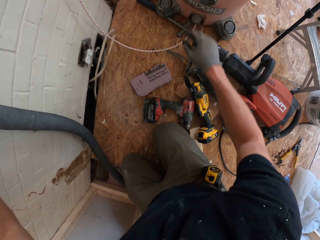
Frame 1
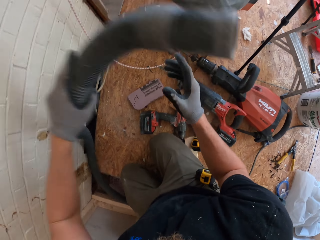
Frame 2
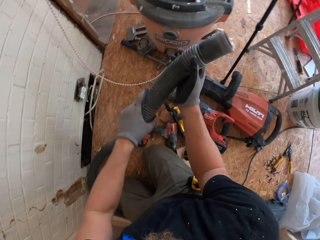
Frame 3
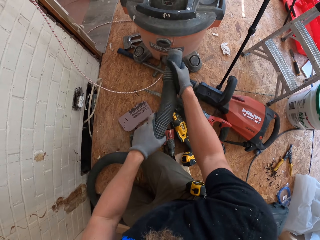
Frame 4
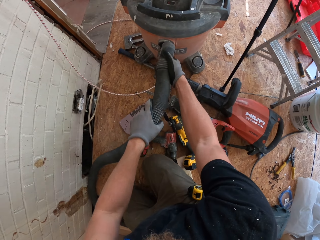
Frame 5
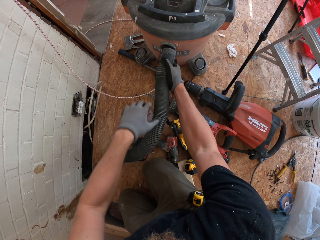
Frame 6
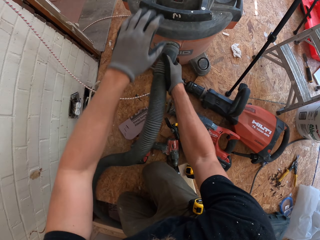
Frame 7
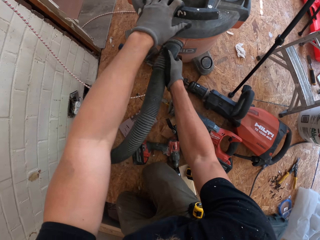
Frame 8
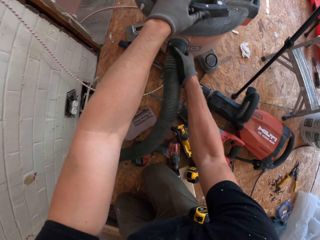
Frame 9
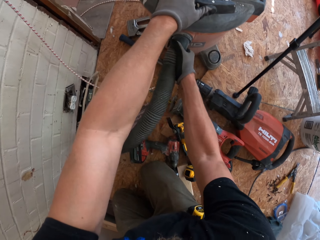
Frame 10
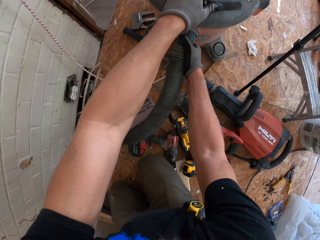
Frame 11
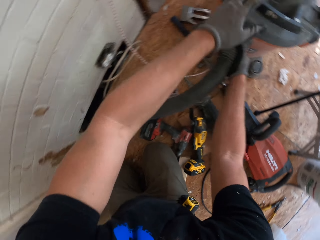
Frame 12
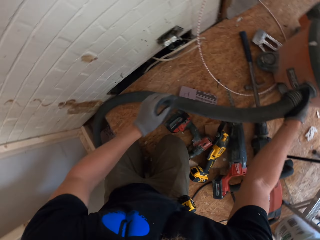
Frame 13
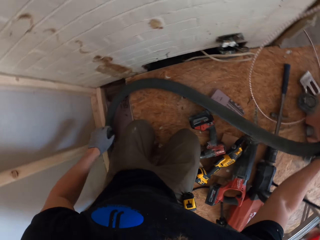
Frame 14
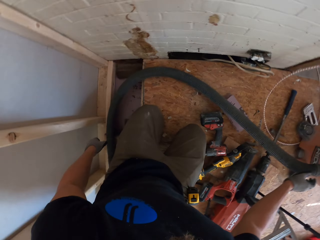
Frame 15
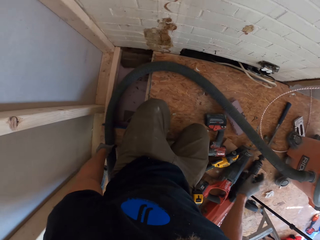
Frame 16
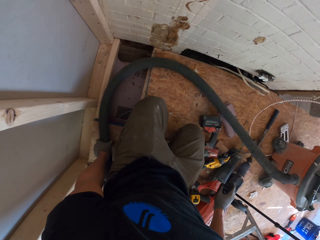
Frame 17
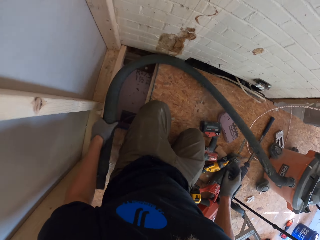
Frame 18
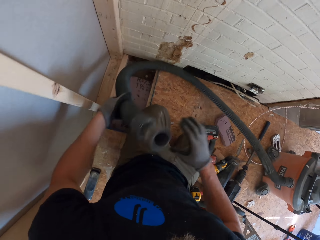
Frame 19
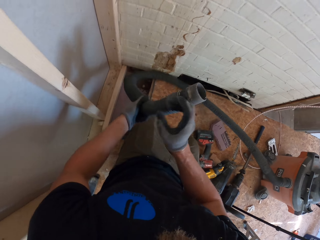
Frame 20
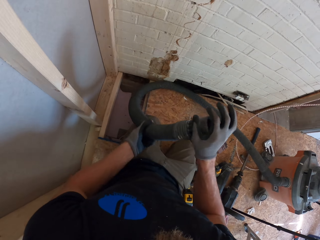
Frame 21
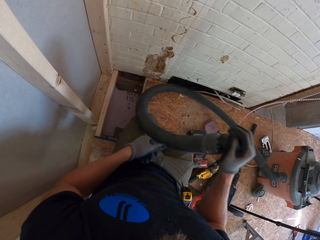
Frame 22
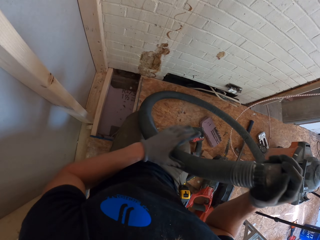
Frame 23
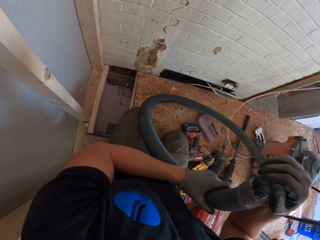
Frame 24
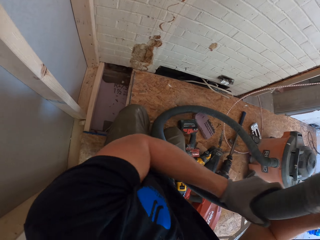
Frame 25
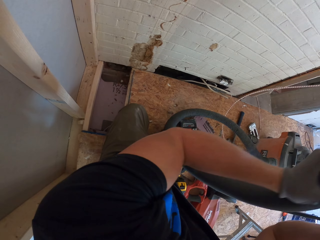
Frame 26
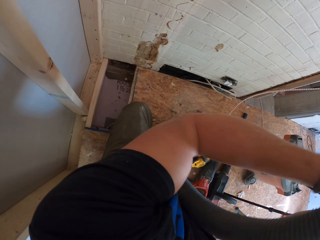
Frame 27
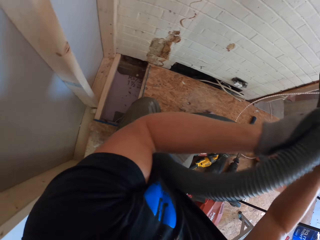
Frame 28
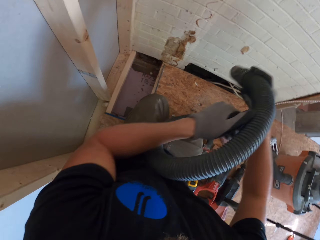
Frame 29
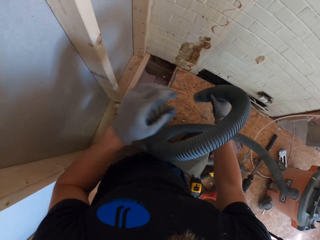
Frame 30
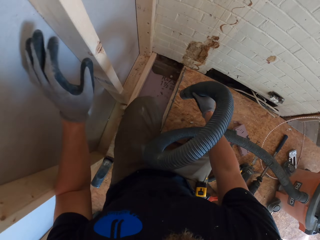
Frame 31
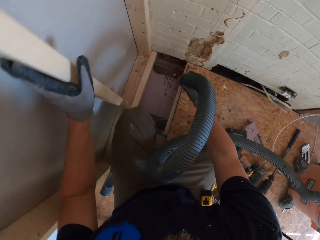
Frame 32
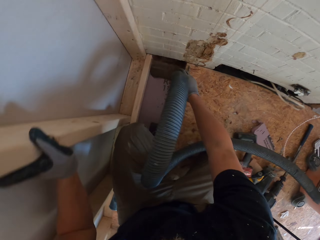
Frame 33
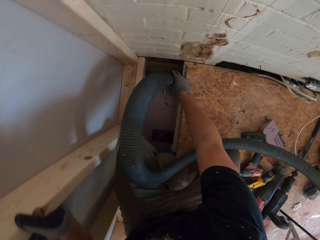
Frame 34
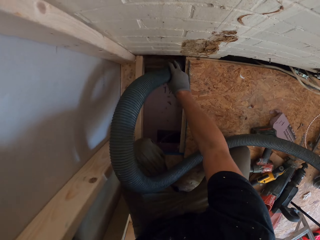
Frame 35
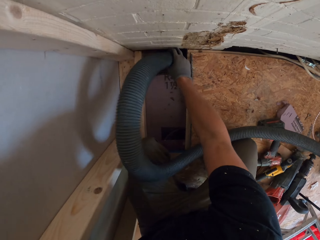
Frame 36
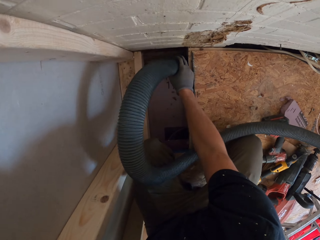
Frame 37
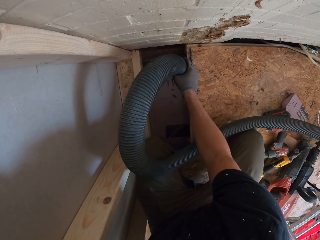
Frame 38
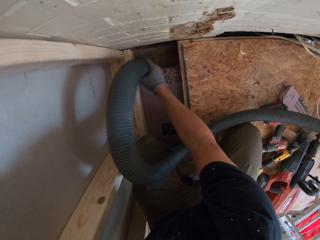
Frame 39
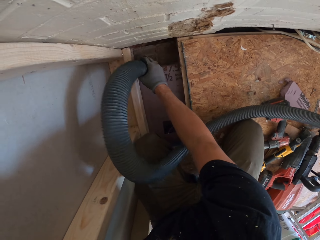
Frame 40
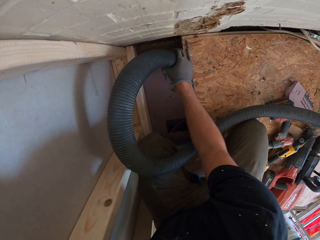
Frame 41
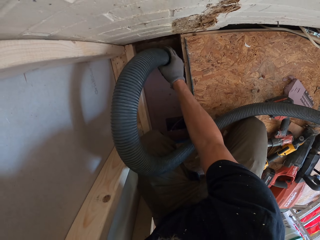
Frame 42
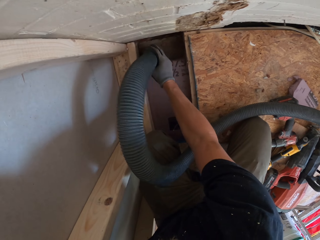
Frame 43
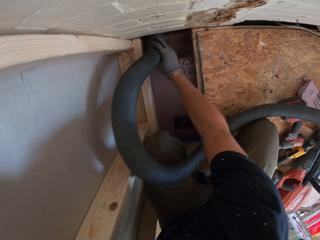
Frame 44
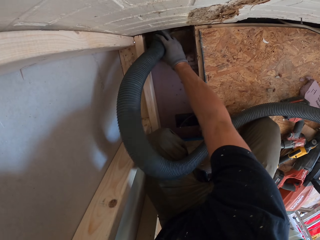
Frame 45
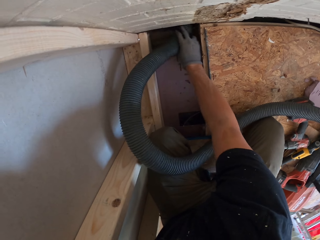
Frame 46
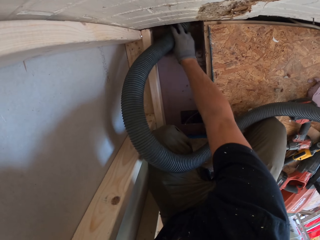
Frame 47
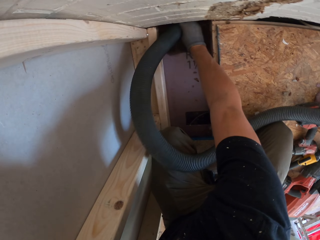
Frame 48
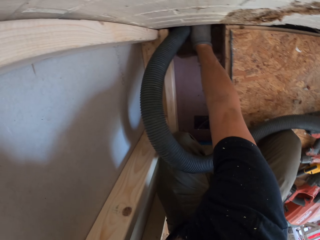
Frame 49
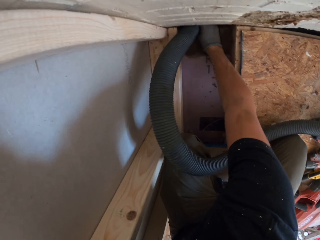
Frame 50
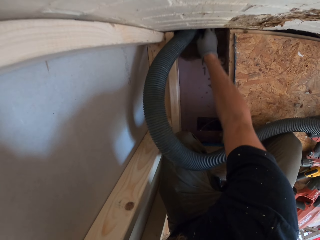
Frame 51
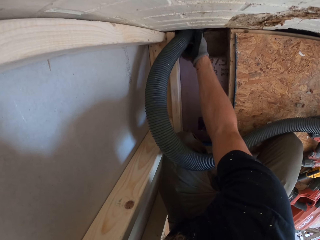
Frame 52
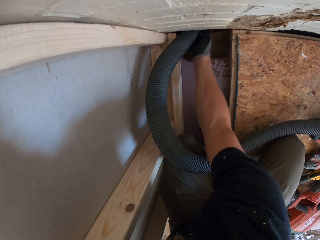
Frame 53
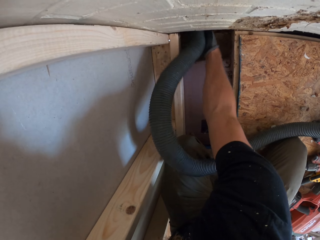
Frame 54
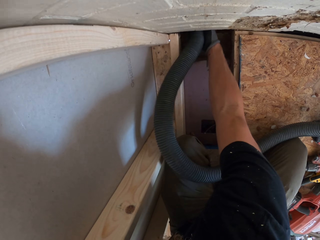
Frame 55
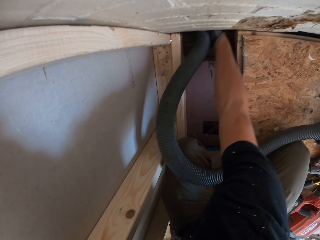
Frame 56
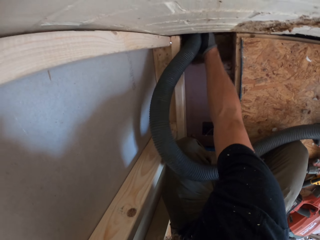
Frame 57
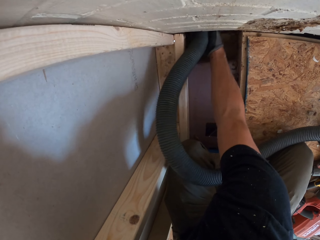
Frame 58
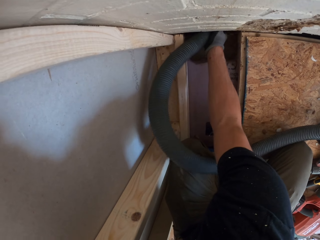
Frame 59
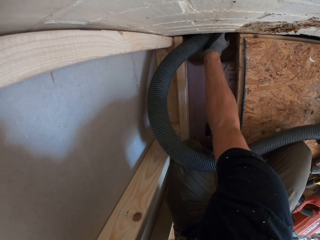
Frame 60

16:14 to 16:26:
The camera wearer holds the cord with both hands. He connects the pipe in the machine. He places the cord on the vacuum cleaner. He holds the pipe with his hands. He holds the cord with both hands. He collects the dust in the hole on the floor. He vacuums the hole. He vacuums the hole again.

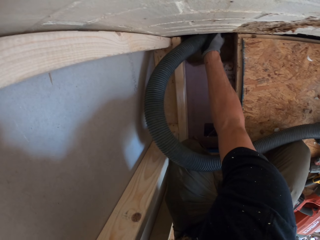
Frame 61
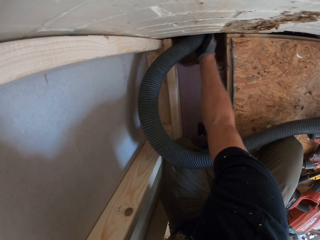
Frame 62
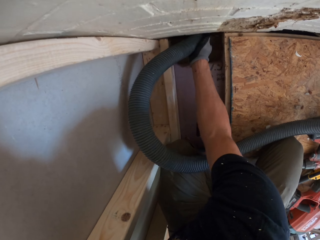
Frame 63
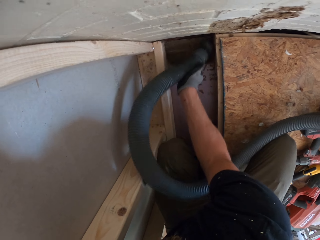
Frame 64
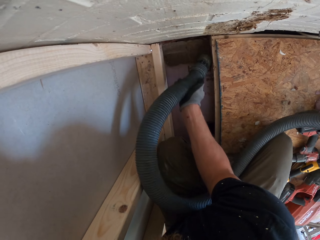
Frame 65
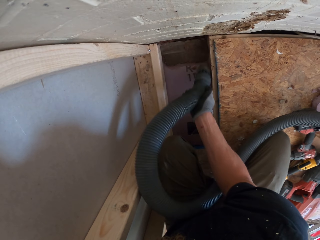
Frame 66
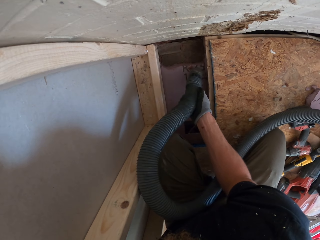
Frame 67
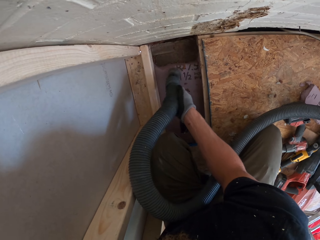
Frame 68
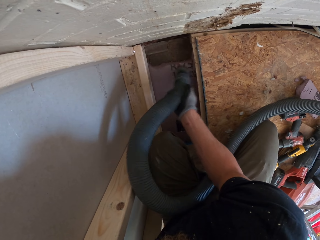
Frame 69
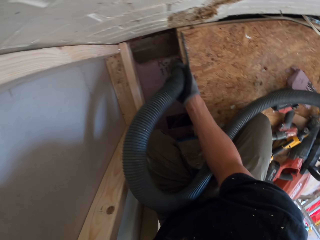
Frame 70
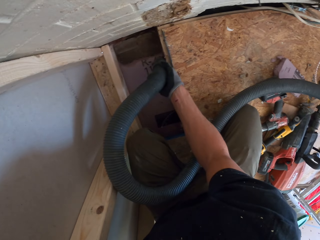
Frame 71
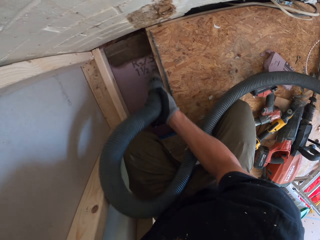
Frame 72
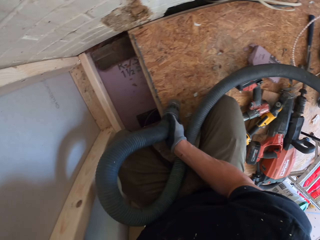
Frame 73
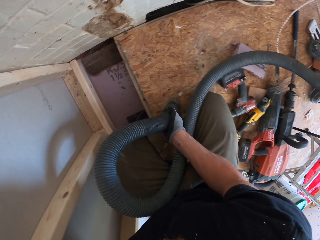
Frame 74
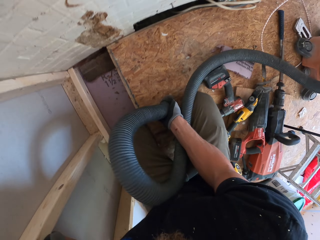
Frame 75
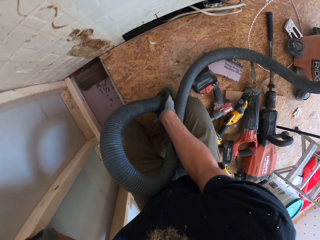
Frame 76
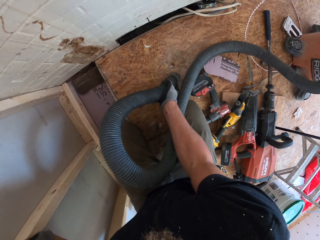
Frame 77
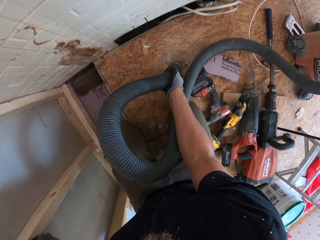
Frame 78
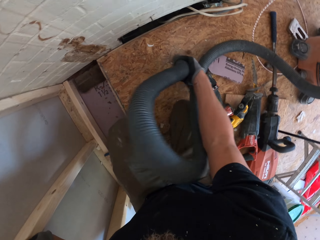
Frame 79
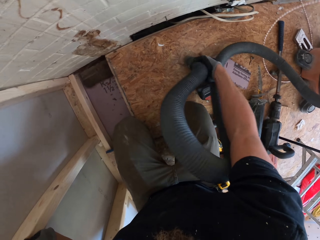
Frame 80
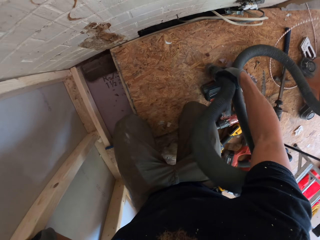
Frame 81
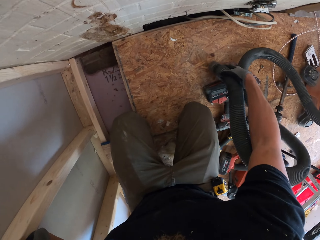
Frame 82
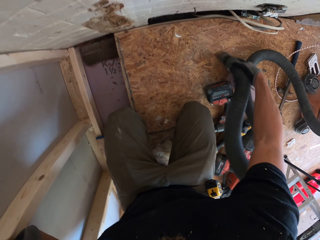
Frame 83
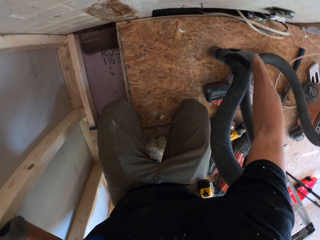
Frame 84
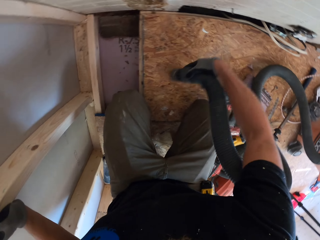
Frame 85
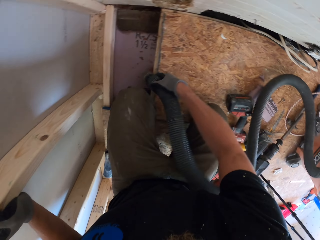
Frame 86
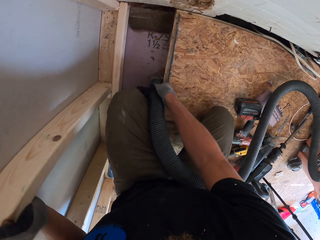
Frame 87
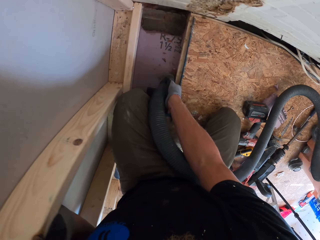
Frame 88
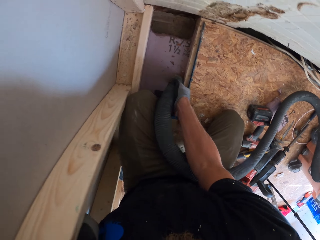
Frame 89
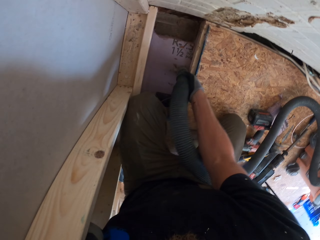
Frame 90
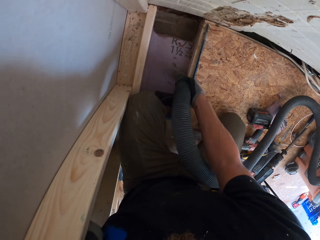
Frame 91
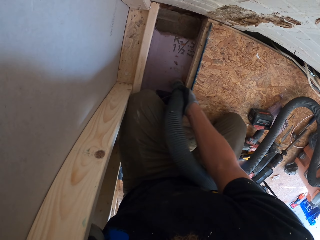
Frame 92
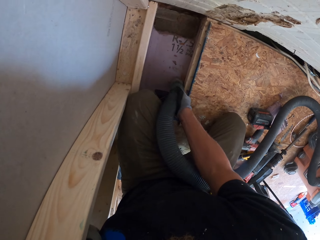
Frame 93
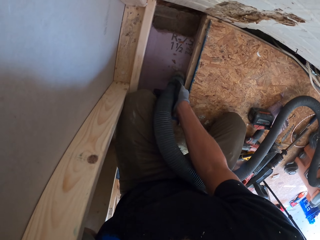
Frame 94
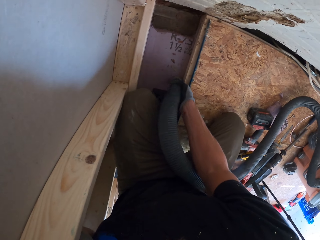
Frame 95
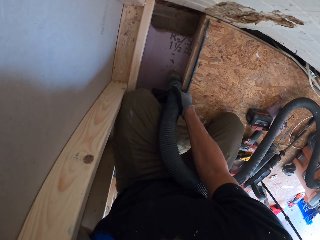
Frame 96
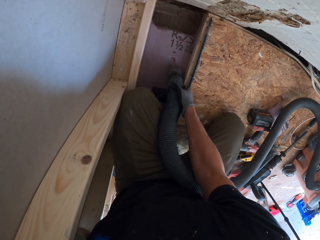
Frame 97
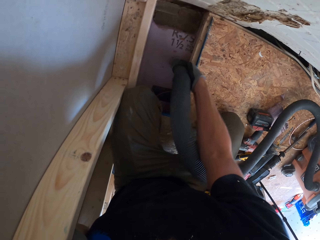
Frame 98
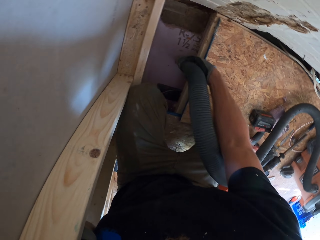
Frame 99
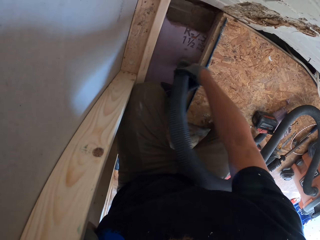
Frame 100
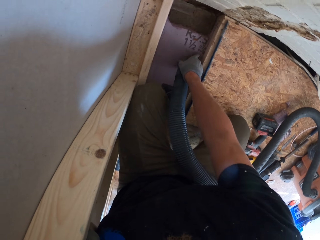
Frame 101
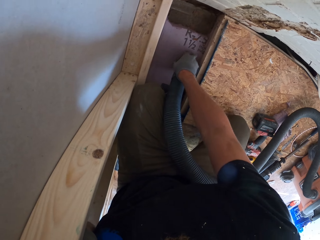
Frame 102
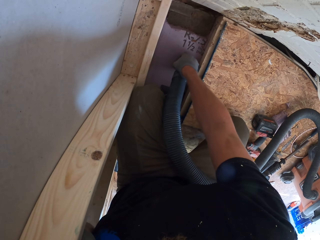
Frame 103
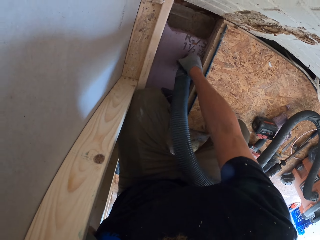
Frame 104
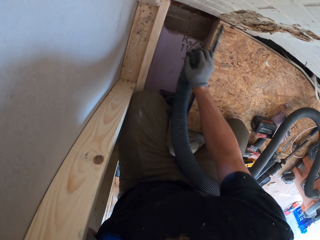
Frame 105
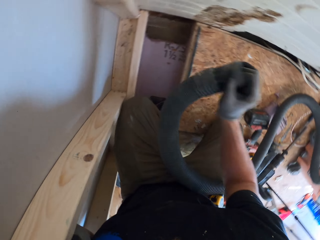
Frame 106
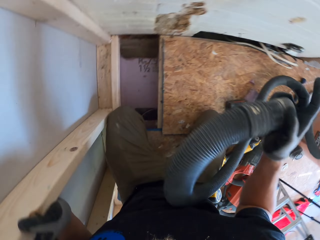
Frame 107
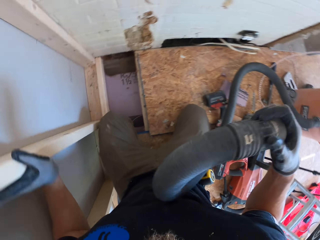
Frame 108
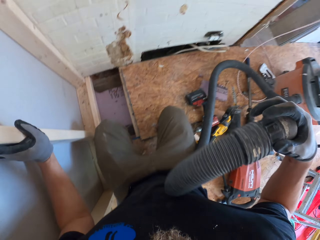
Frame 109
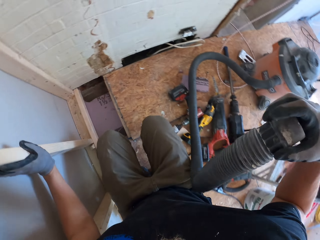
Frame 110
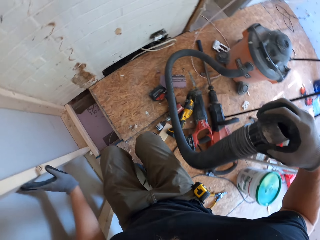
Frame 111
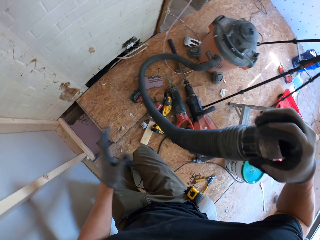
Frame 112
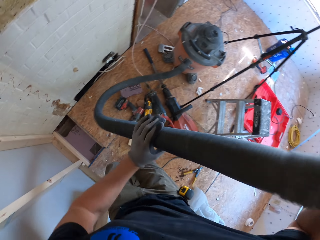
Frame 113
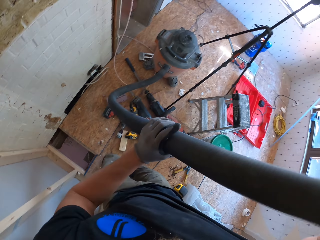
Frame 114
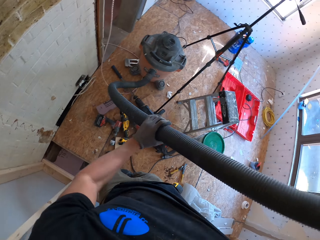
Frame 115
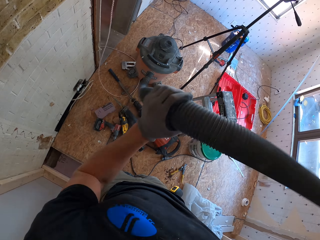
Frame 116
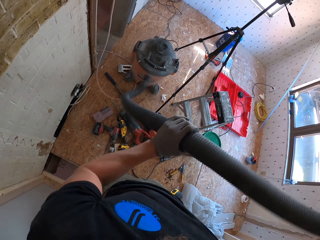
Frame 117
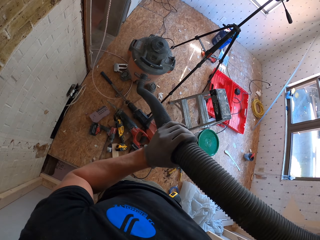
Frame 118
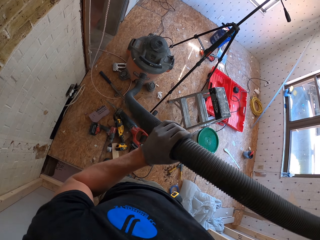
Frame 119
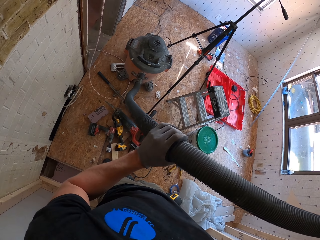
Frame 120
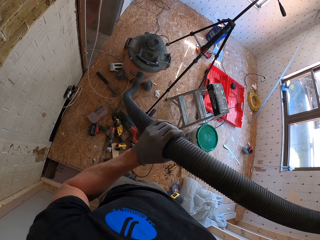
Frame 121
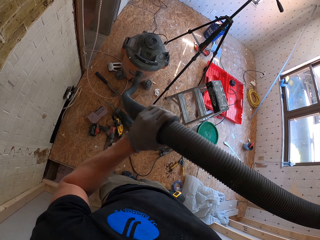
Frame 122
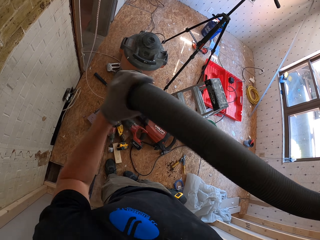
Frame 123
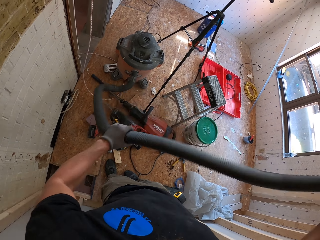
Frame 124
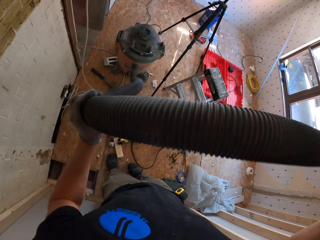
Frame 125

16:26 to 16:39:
The camera wearer vacuums the hole. He collects the dust on the floor. He vacuums the floor. He collects the dust in the hole on the floor. He vacuums the hole. He holds the pipe with his hands. He lifts the cord with the right hand. He holds the cord with both hands.
